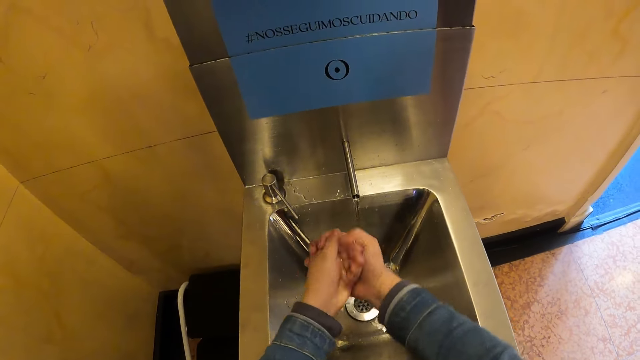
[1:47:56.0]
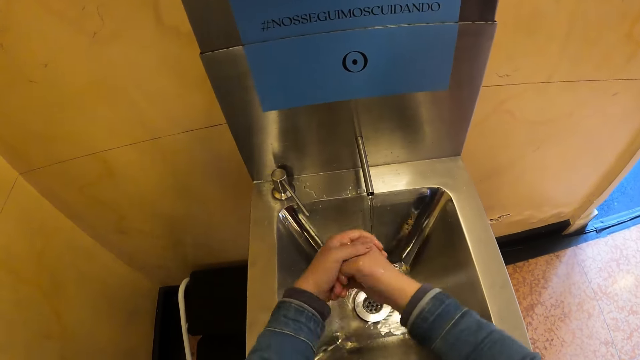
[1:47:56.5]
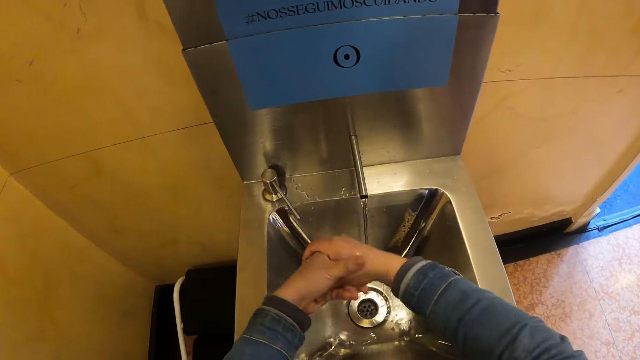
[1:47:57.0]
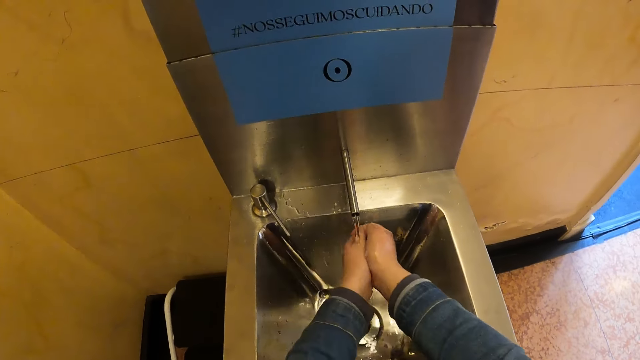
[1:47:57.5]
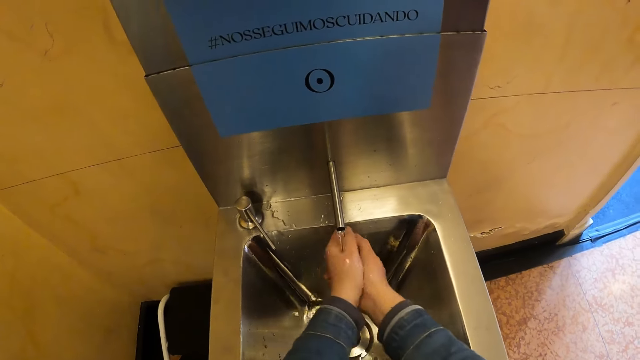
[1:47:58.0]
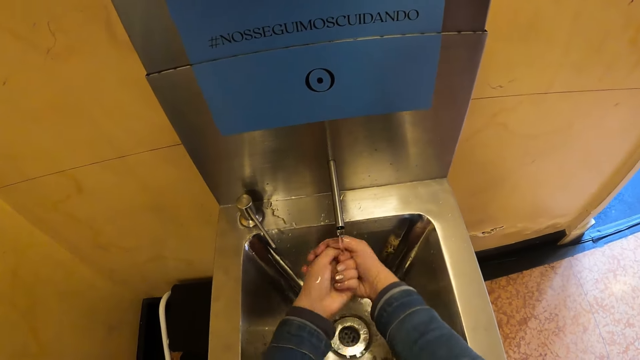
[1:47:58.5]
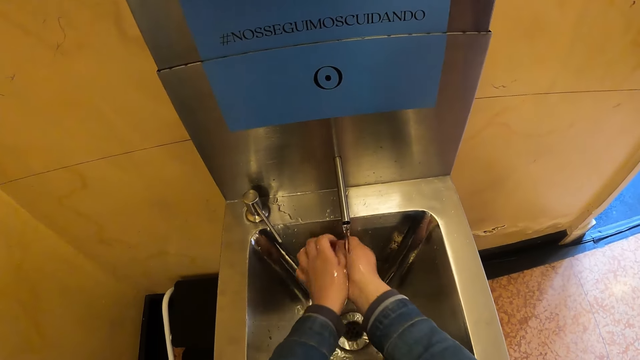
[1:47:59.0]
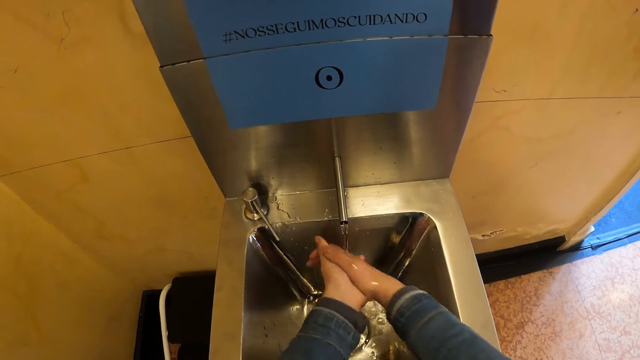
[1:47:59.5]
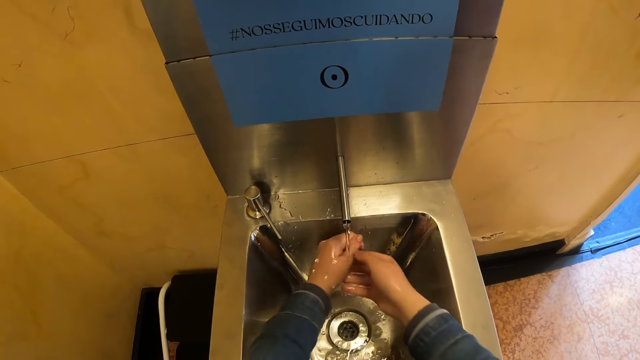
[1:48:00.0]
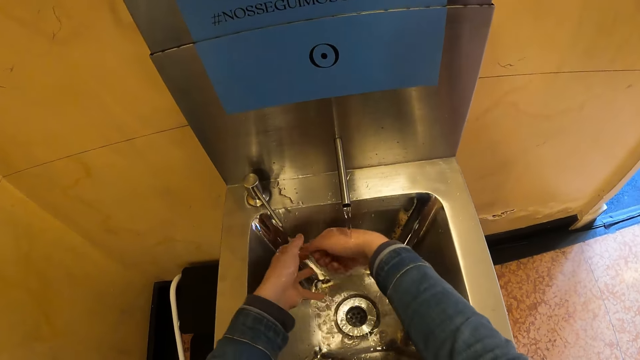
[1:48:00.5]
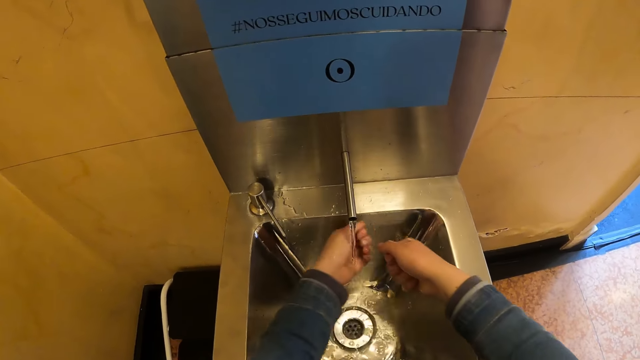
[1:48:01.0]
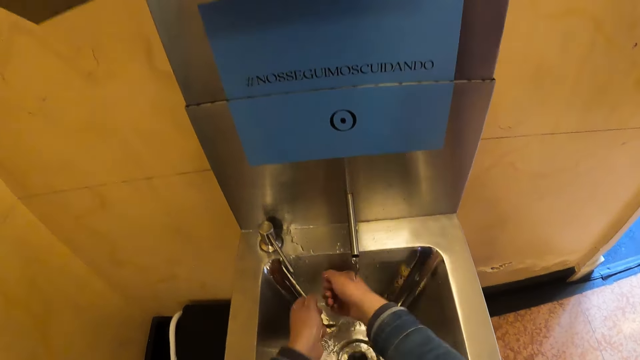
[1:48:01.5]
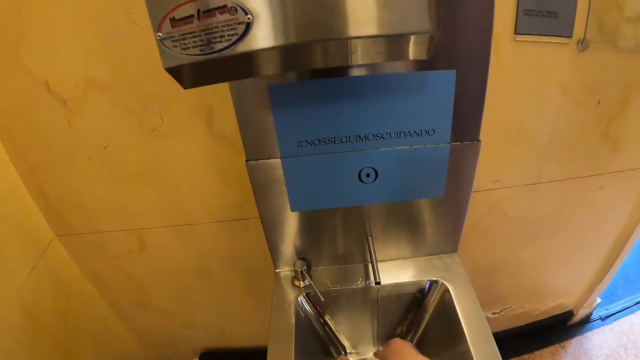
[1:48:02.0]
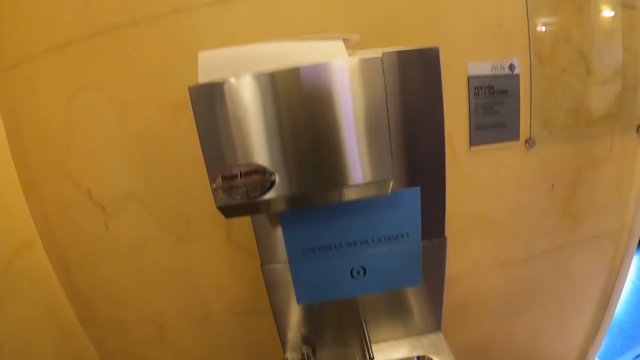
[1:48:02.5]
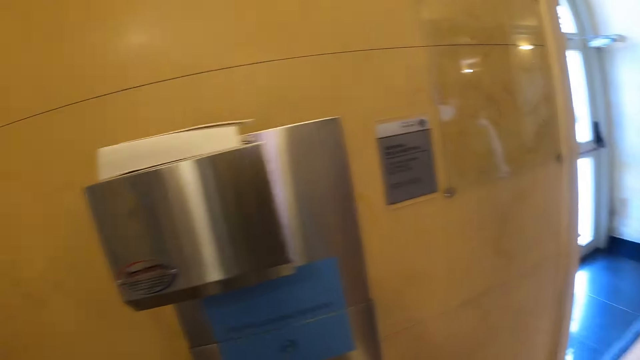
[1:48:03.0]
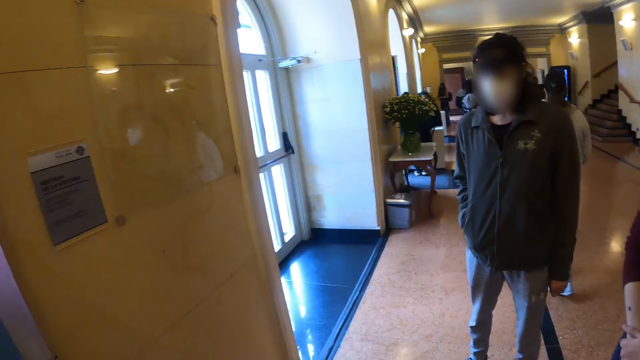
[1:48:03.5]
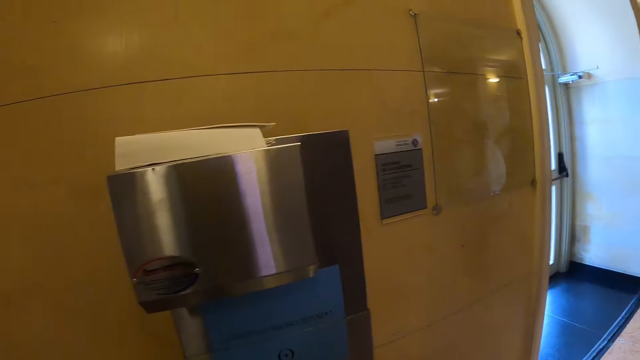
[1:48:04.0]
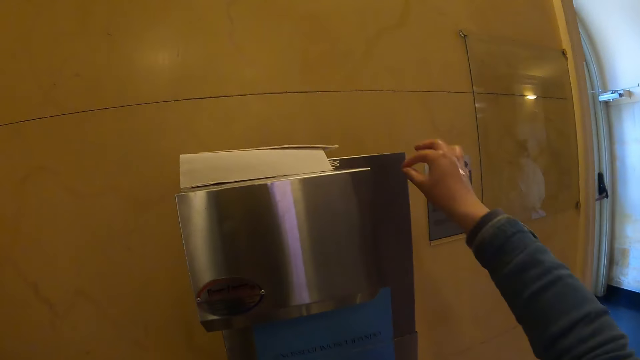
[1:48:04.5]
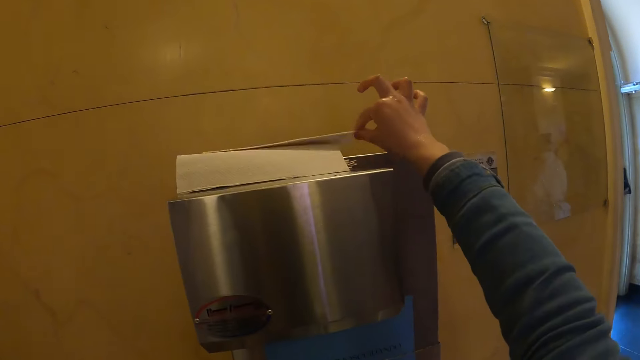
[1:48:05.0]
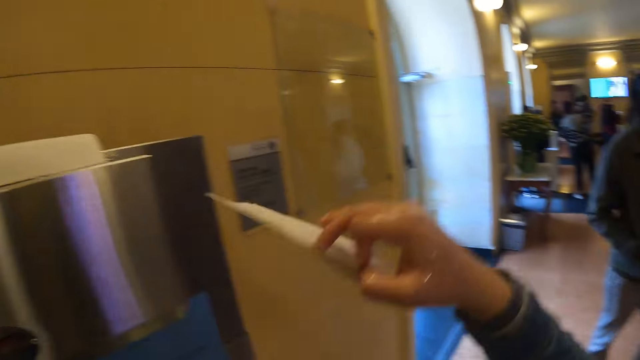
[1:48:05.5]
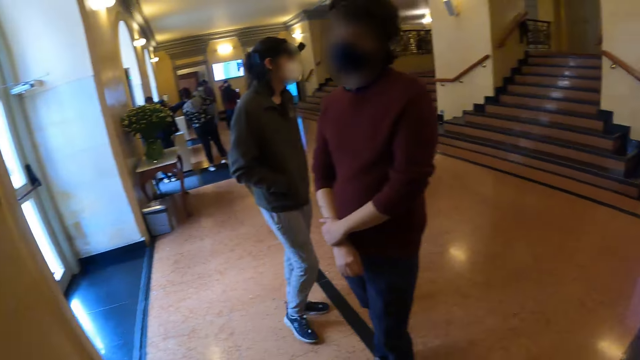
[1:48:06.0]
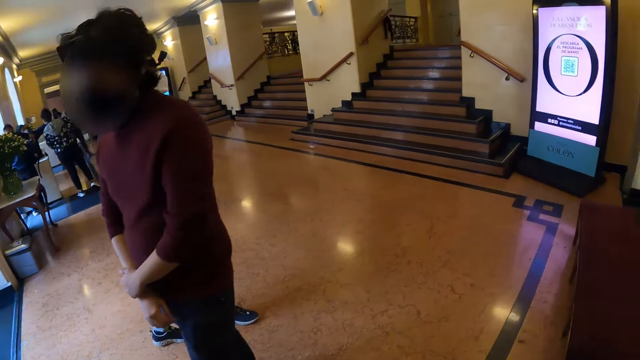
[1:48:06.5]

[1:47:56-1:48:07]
The camera wearer looks around. They look at a person. They take the wipe tissue on top of a dispenser.

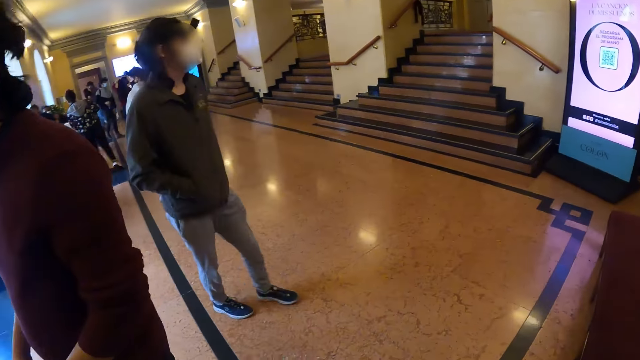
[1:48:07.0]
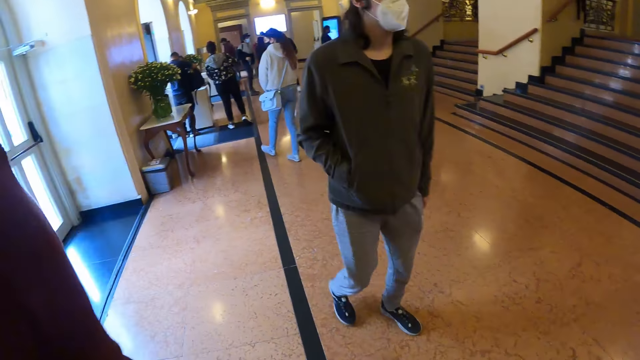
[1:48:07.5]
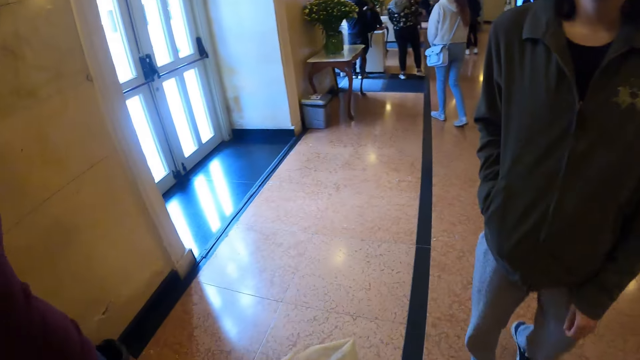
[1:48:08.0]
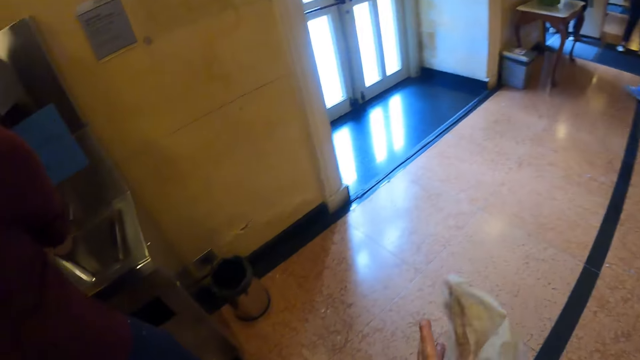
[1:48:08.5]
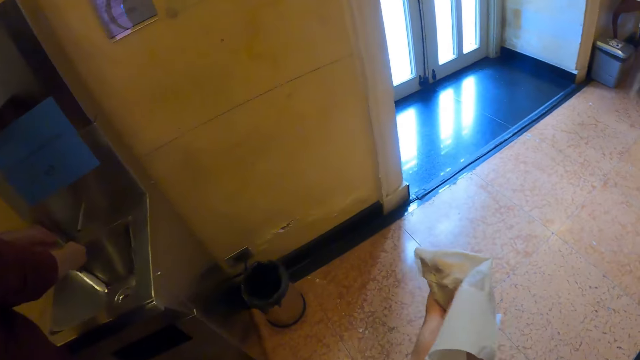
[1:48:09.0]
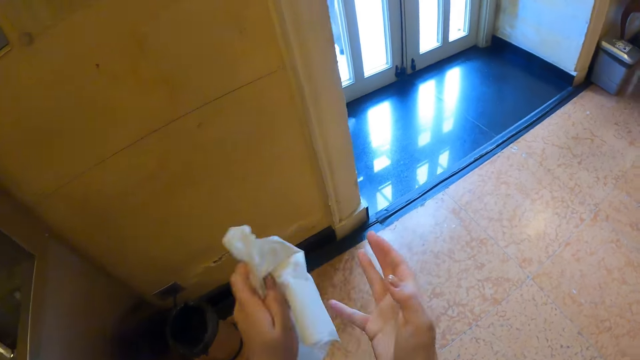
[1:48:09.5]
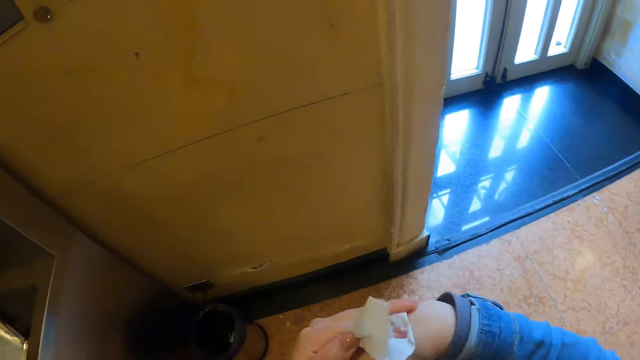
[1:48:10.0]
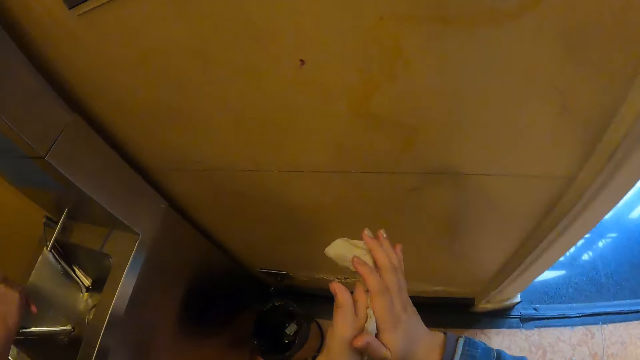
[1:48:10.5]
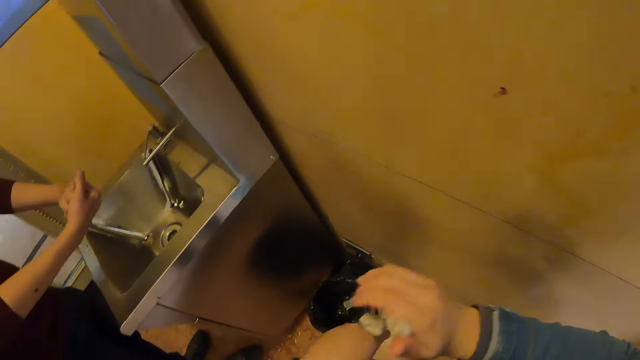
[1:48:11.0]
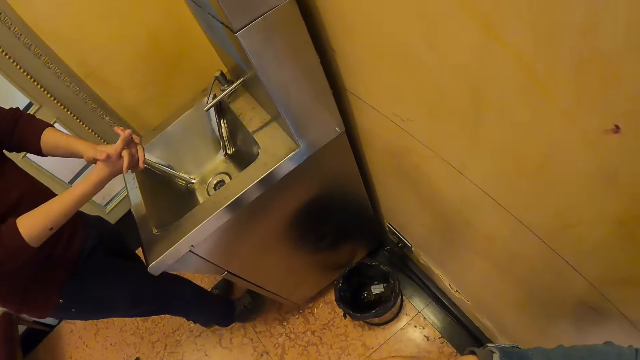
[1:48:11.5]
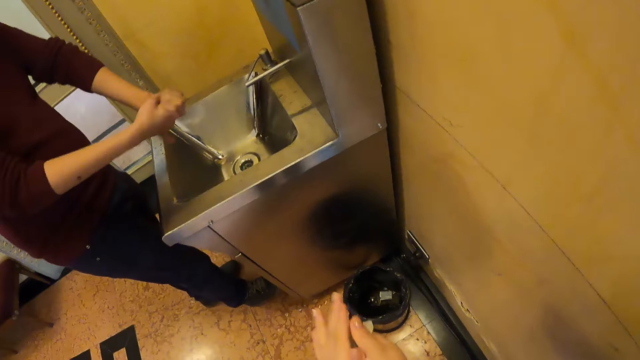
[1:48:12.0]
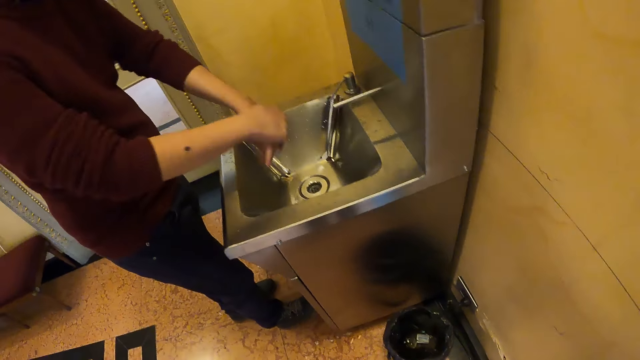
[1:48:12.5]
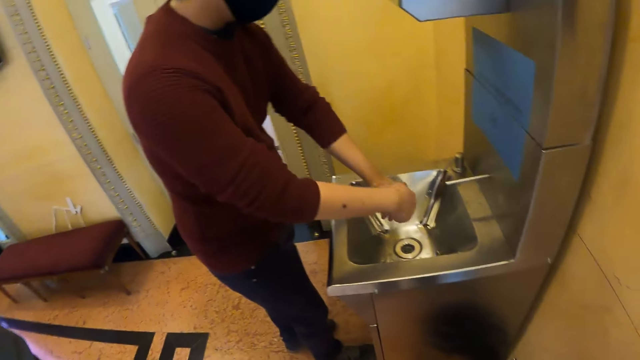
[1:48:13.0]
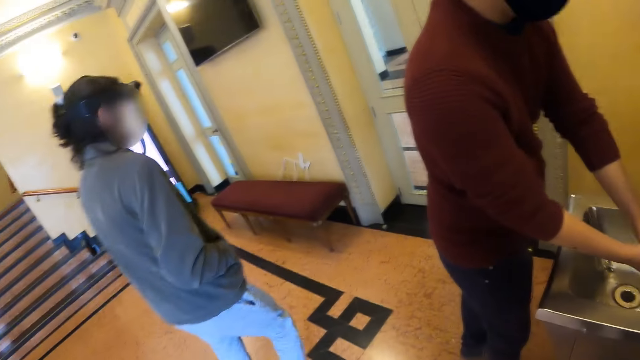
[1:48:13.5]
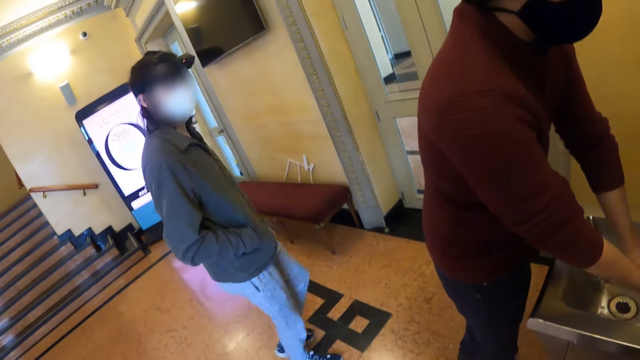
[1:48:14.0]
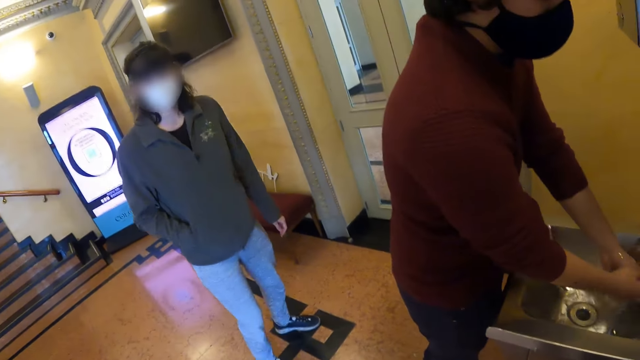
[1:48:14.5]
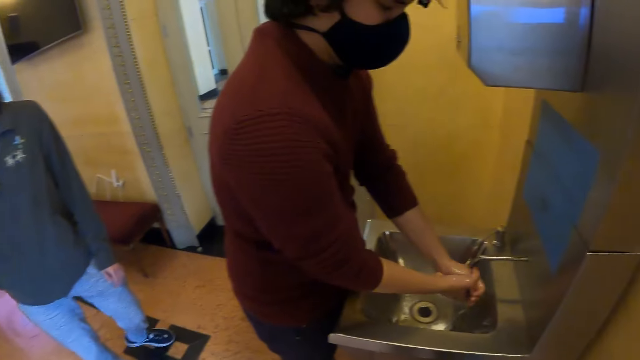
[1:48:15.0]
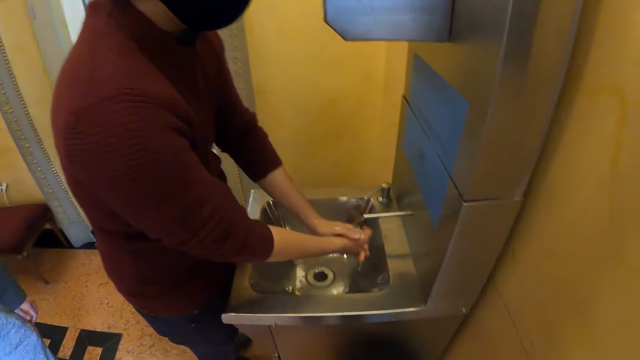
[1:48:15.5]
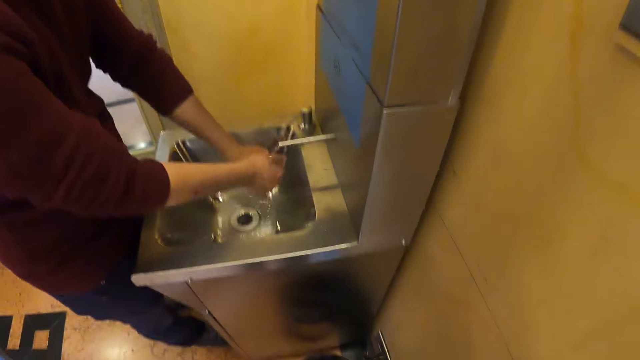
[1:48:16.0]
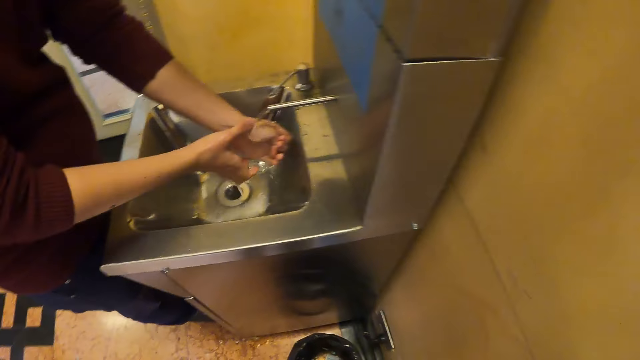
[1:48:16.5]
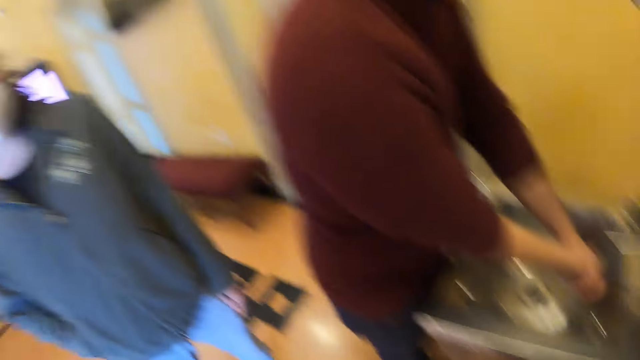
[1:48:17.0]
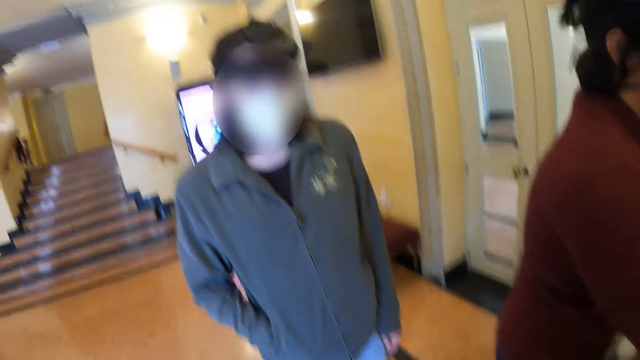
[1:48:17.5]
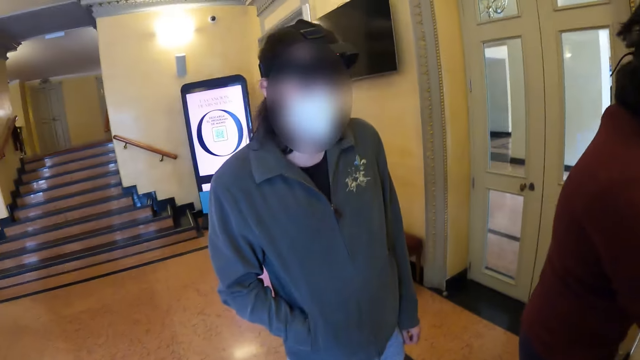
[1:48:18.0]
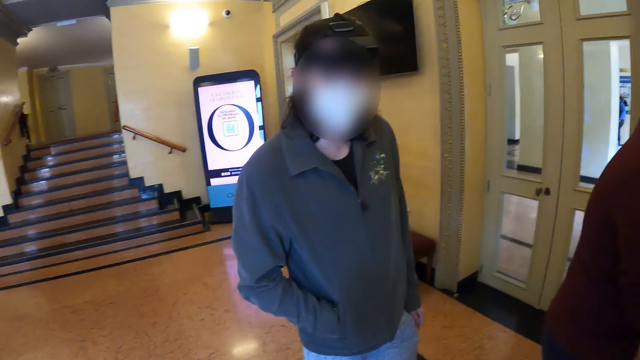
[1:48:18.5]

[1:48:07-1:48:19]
The camera wearer walks around the building. She wipes her hands with a tissue. A woman walks around. The camera wearer throws the wipe tissue in the dust bin. She looks around.
